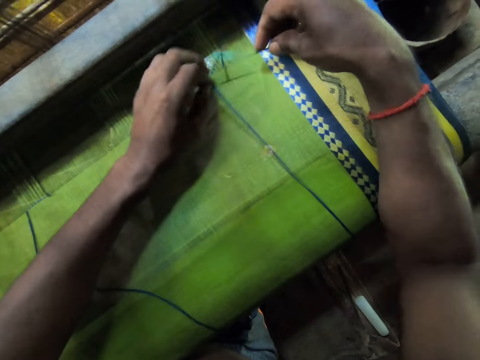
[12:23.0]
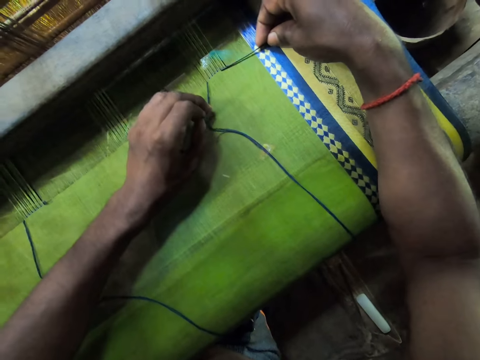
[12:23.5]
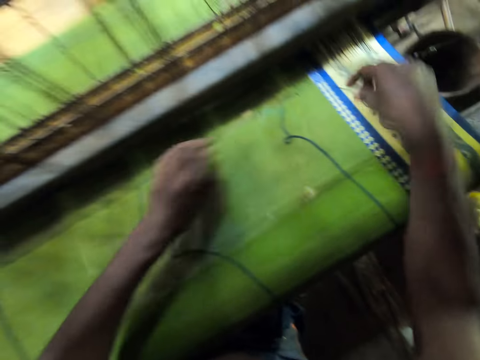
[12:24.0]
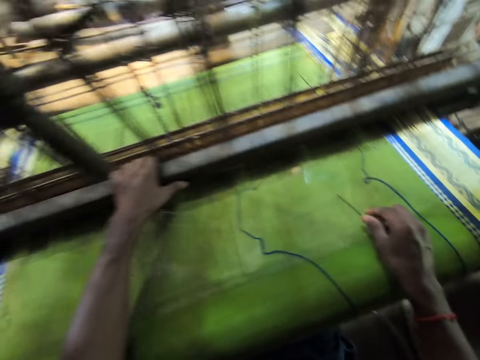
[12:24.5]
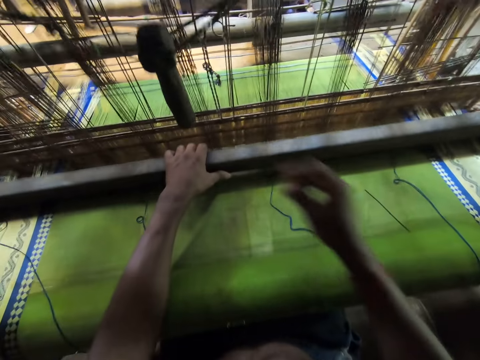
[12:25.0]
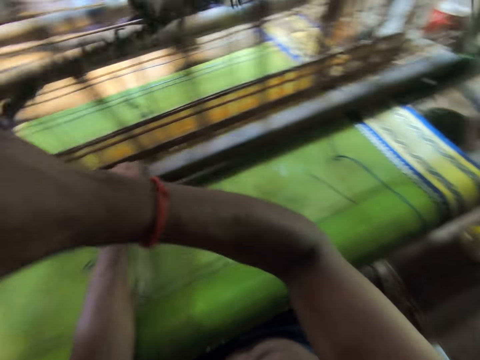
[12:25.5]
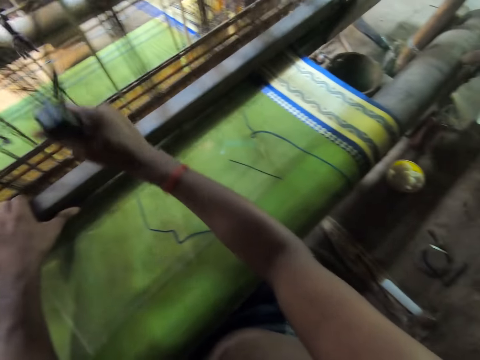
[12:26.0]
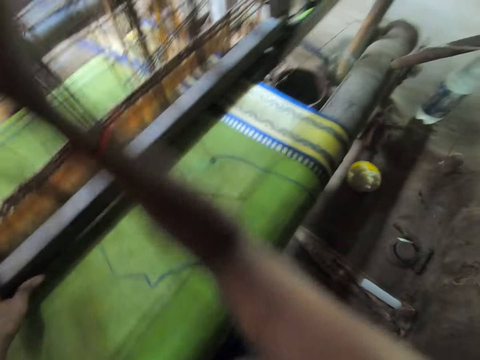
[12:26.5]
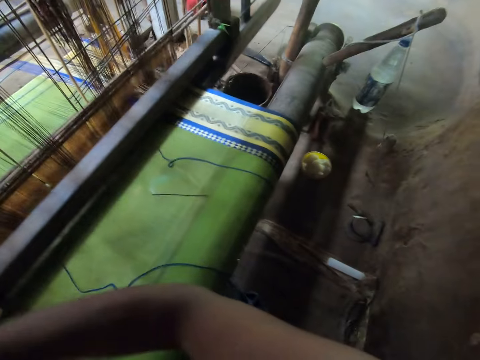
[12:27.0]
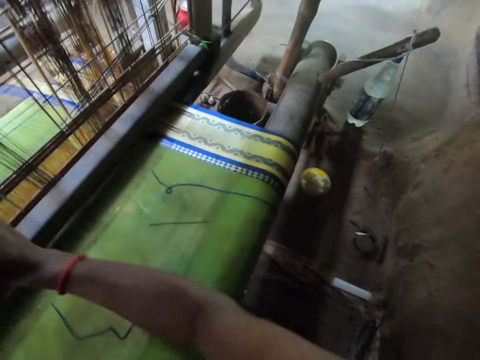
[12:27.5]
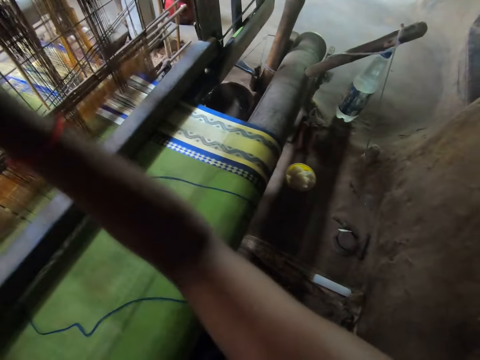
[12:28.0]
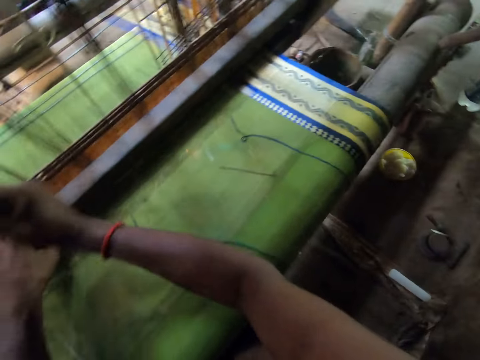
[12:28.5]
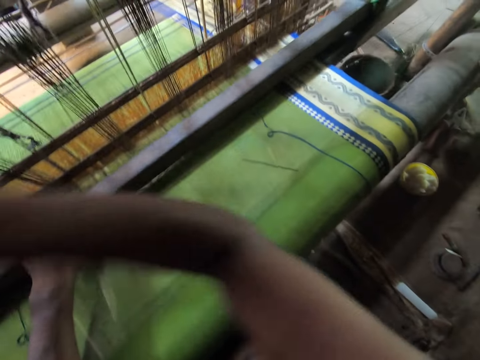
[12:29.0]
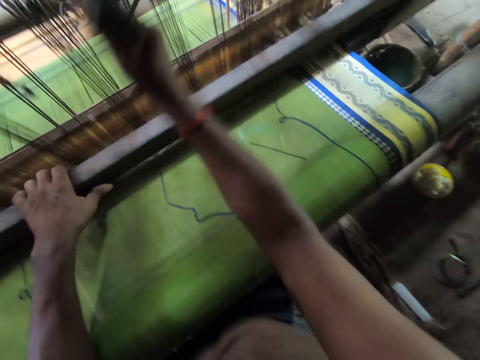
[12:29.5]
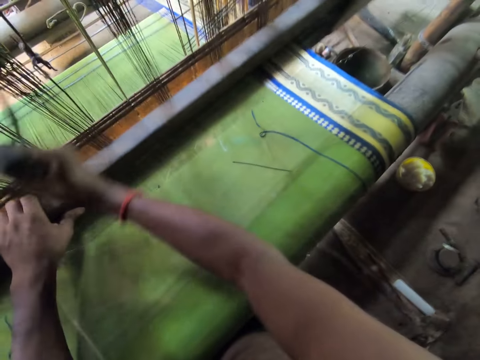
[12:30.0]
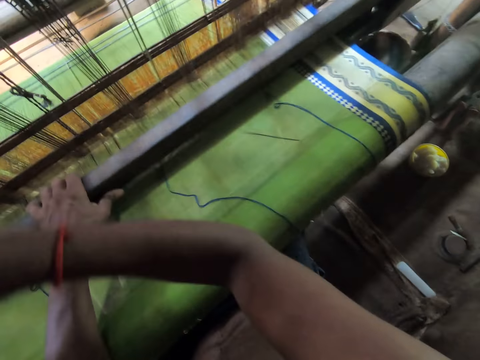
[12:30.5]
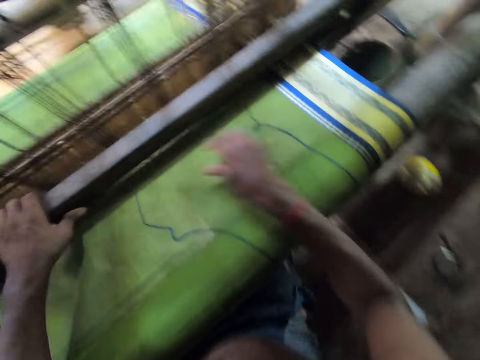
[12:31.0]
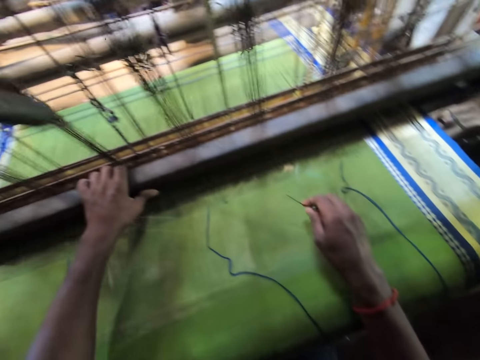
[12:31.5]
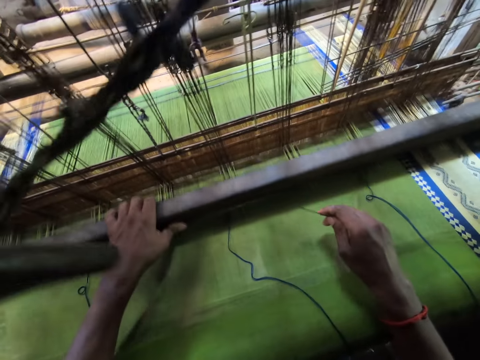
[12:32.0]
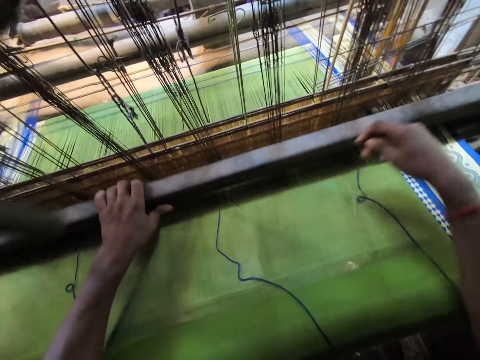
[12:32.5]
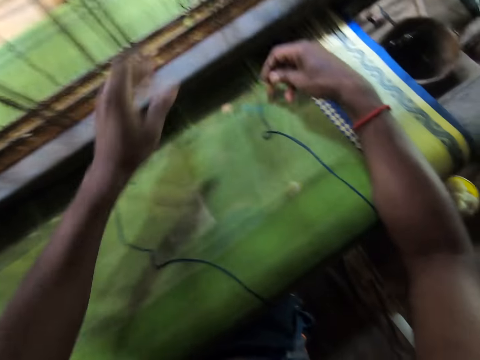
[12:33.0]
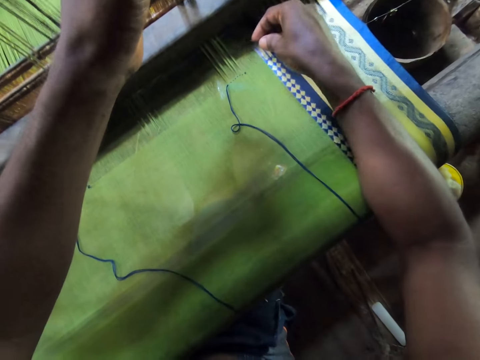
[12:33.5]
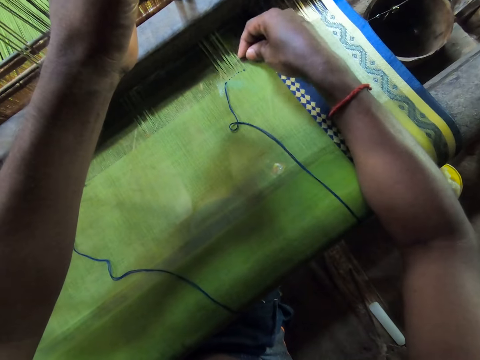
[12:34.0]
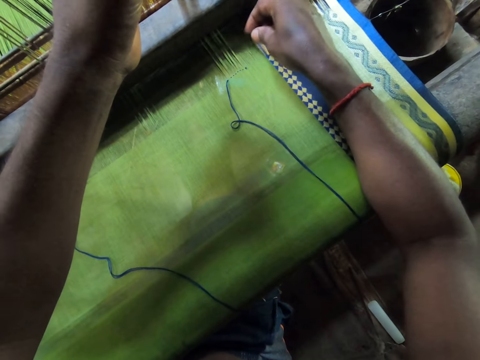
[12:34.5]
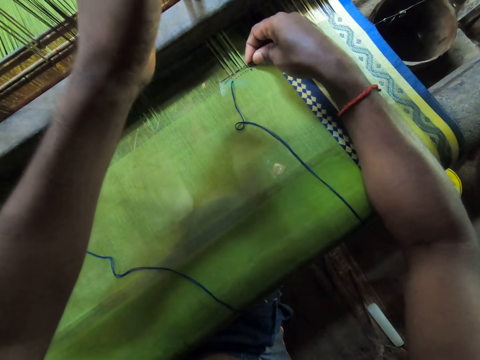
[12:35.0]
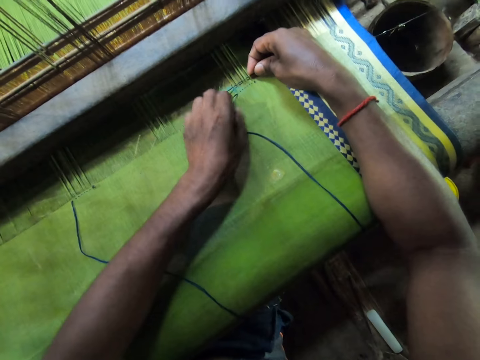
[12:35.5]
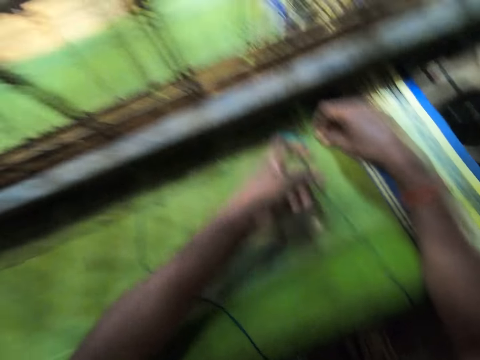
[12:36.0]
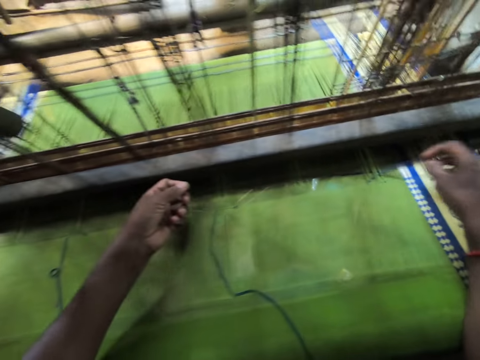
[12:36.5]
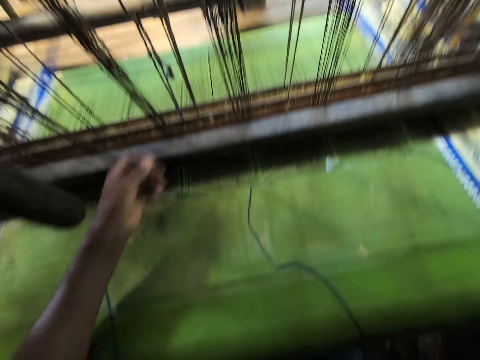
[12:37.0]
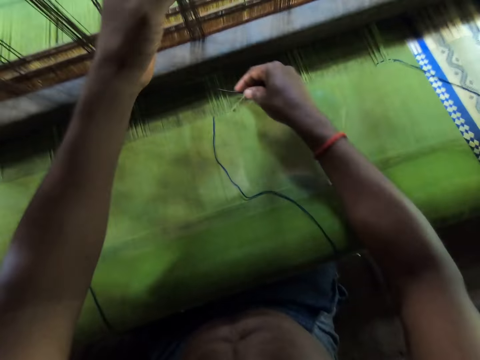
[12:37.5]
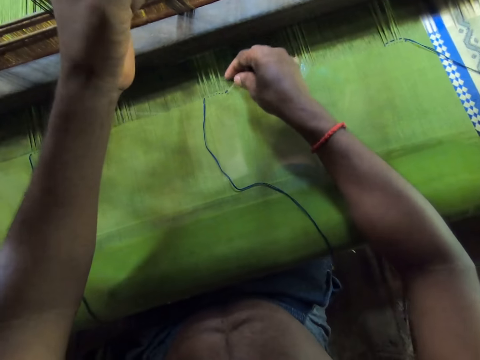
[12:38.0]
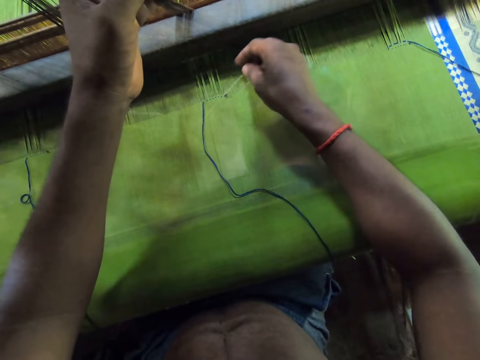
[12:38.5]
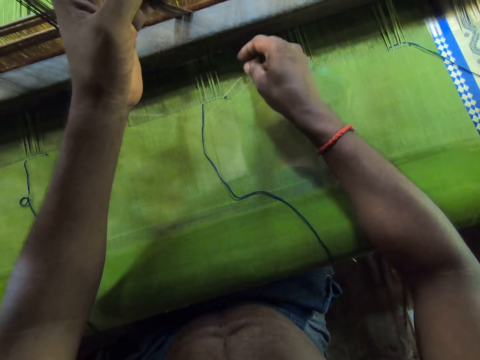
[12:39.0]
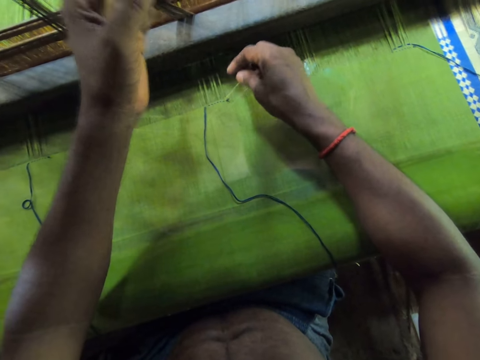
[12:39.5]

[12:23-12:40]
The camera wearer pulls the thread using something. He drops the needle on the cloth on the textile weaving machinery with his right hand. He weaves the cloth on the textile weaving machinery with both hands. He puts something on the table with his right hand. He holds metal with his left hand. He pulls something with his right hand. He swings the metal with his left hand. He picks the needle on the cloth on the textile weaving machinery with his right hand. He adjusts the thread on the cloth with the needle with both hands. He inserts the needle under the cloth with his right hand. He holds the thread with his left hand. He adjusts the thread on the cloth with the needle with both hands again.

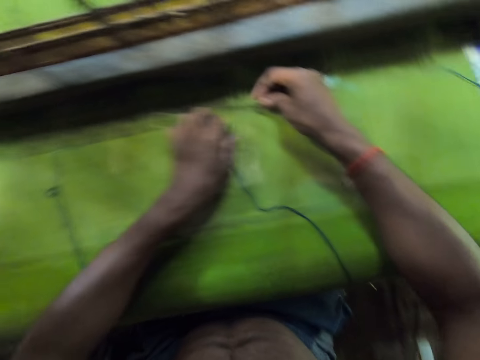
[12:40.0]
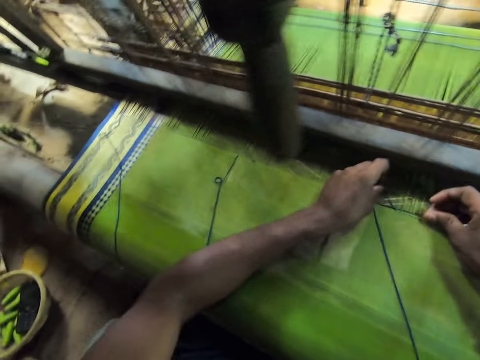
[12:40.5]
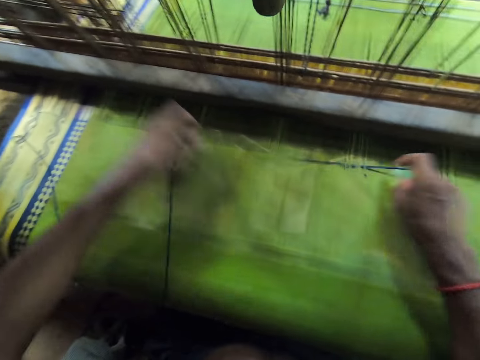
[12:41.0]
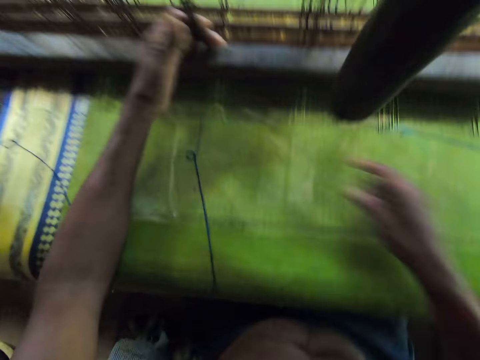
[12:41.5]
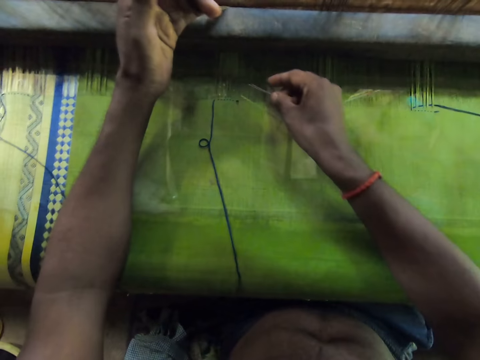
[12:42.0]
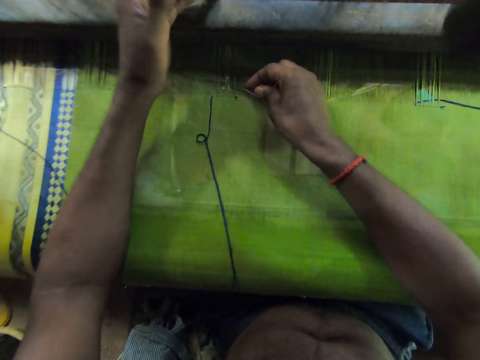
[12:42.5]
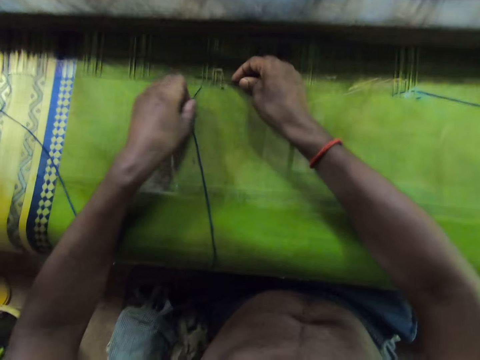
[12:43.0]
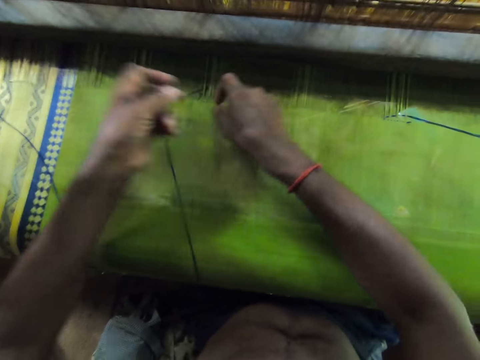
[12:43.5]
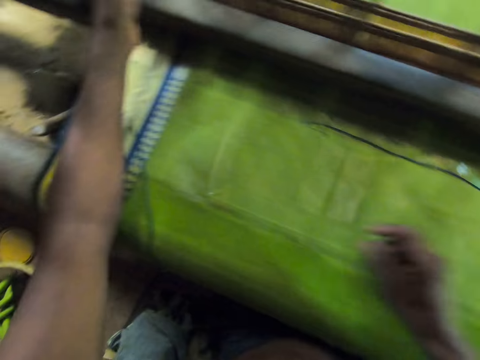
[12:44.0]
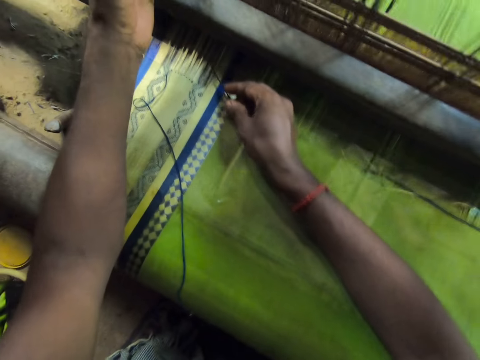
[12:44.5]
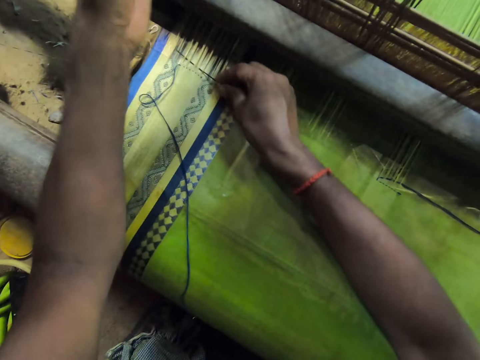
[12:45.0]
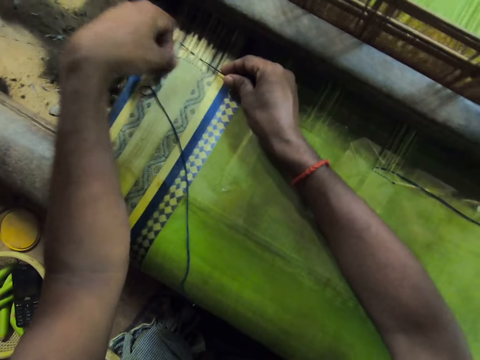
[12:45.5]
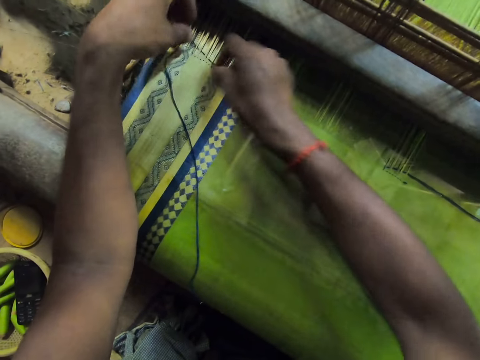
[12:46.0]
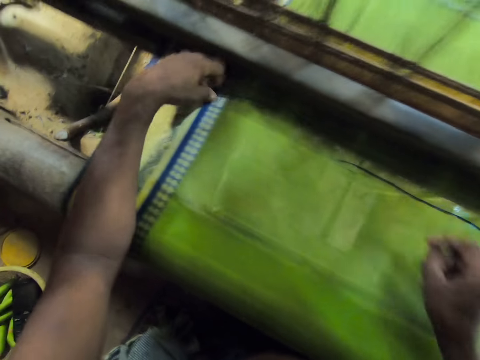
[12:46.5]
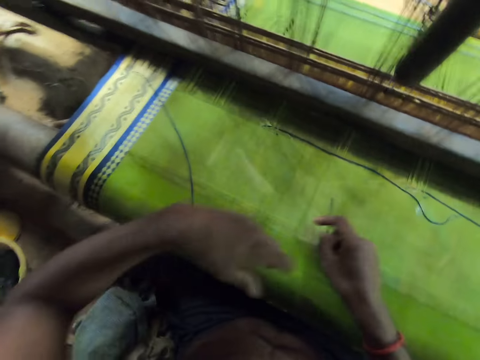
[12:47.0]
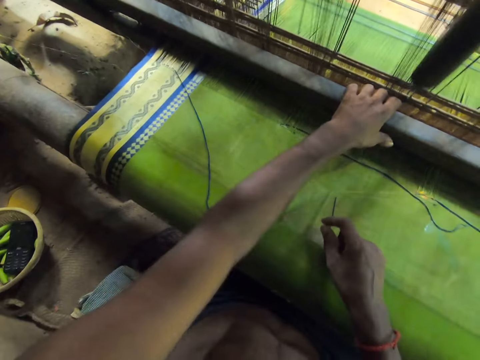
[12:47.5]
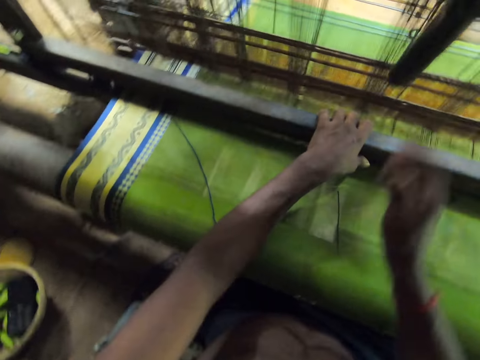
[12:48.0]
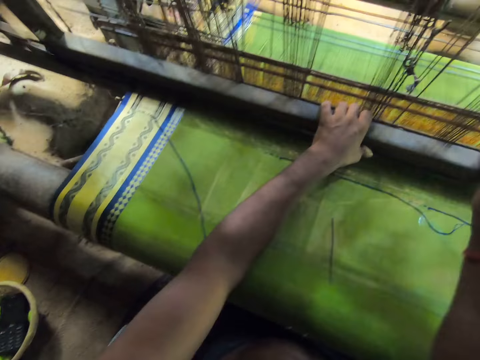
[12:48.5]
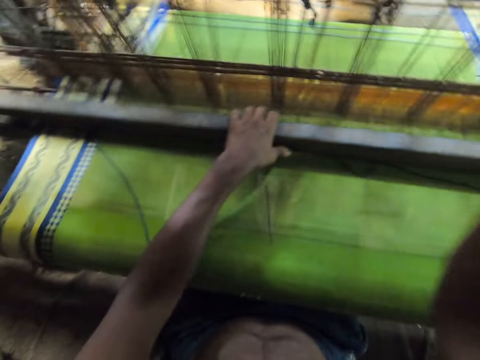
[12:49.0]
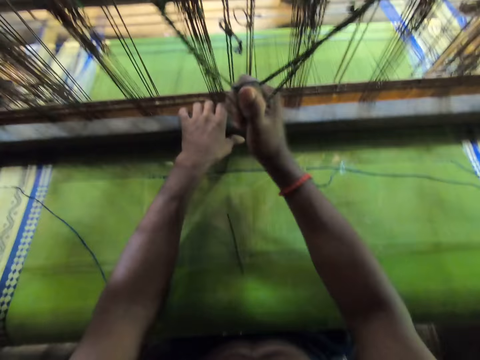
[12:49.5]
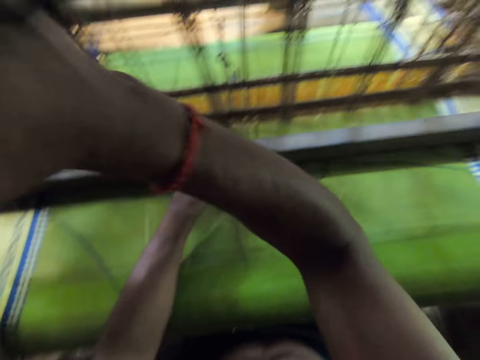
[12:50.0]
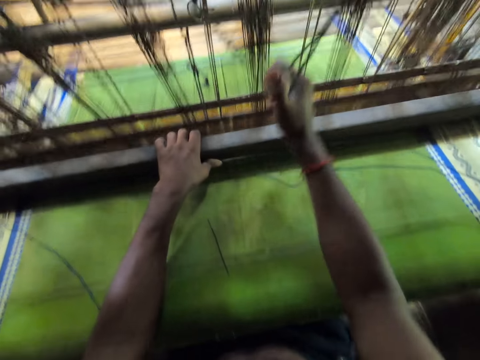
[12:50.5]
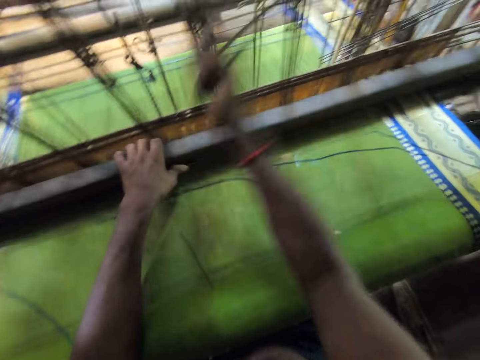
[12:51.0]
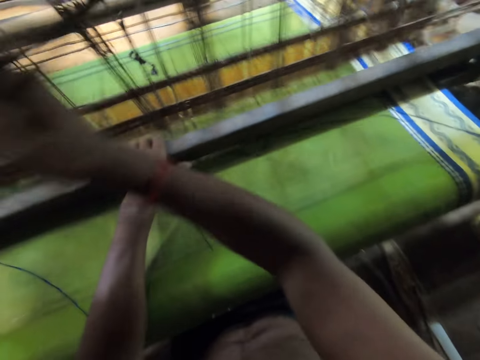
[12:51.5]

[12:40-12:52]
The camera wearer pulls the thread using something. He removes something from the cloth. He adjusts the thread on the cloth with the needle with both hands. He pulls the thread using something. He adjusts the thread on the cloth with the needle with both hands again. He puts something under the cloth. He pulls the thread using something. He weaves the cloth on the textile weaving machinery with both hands. He pulls the metal with his left hand. He pulls something with his right hand.
